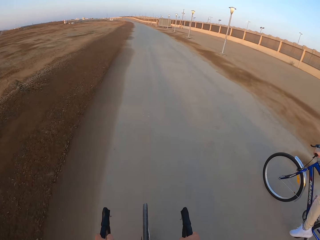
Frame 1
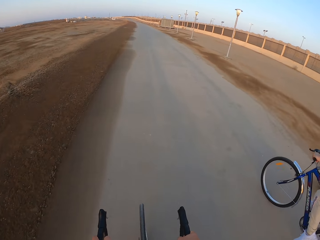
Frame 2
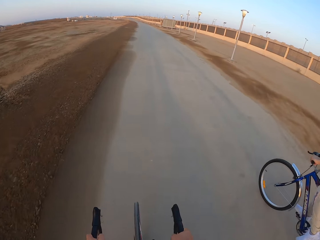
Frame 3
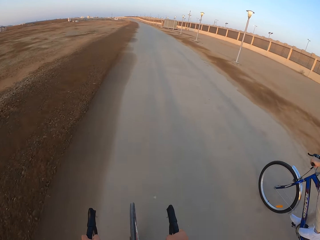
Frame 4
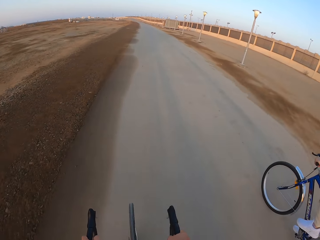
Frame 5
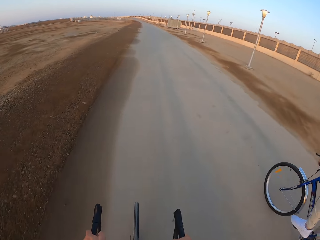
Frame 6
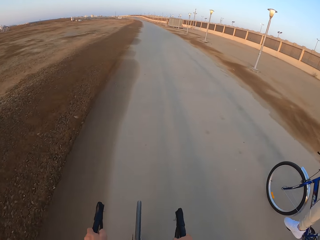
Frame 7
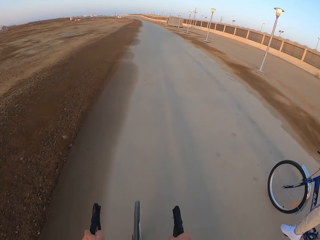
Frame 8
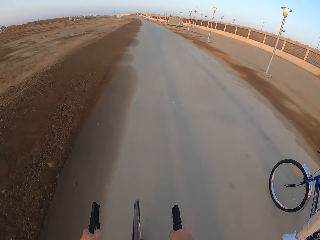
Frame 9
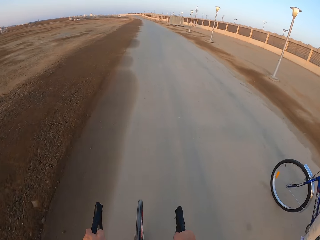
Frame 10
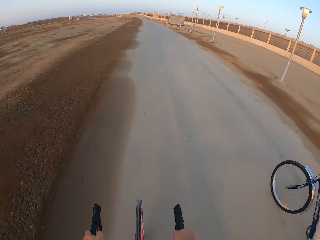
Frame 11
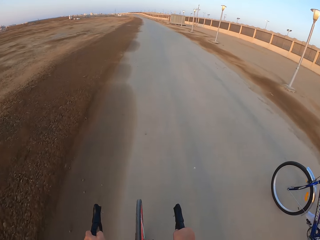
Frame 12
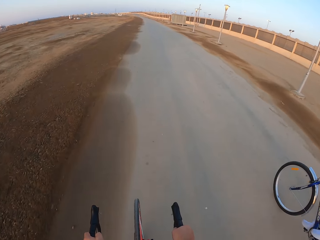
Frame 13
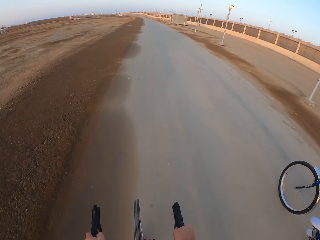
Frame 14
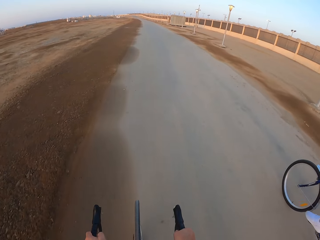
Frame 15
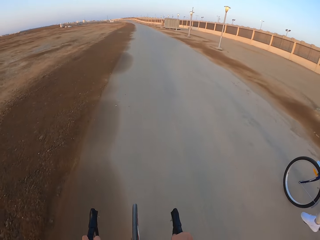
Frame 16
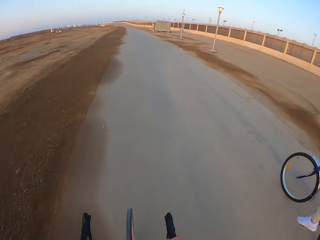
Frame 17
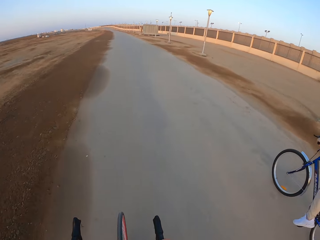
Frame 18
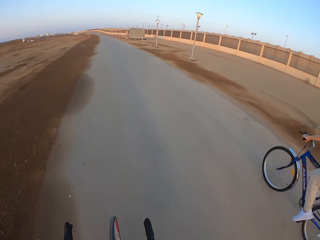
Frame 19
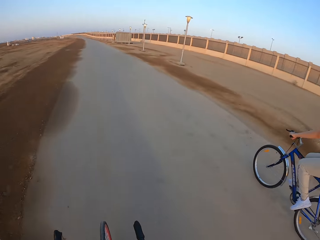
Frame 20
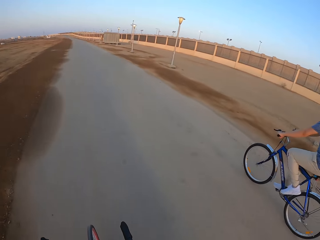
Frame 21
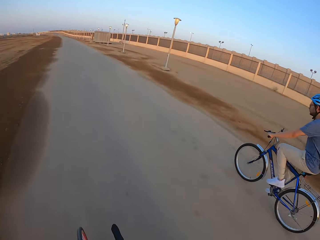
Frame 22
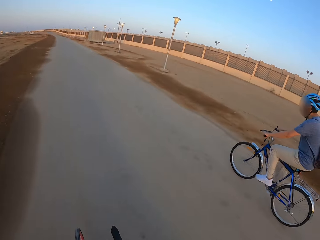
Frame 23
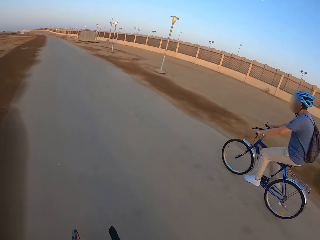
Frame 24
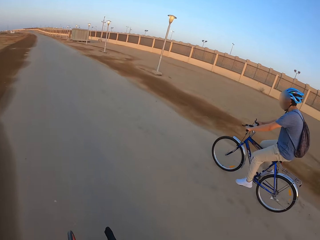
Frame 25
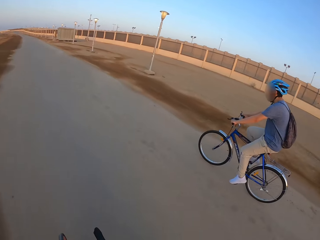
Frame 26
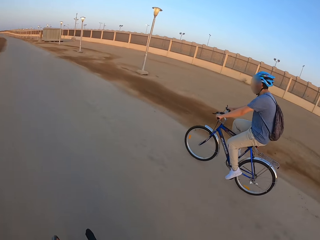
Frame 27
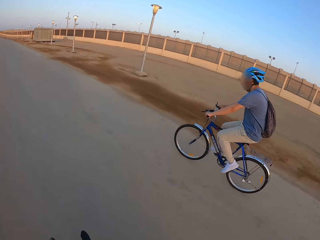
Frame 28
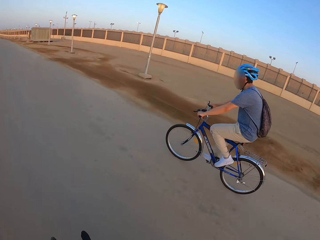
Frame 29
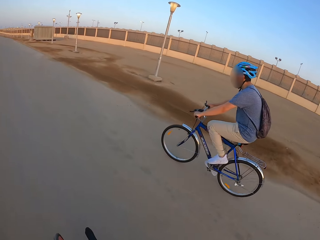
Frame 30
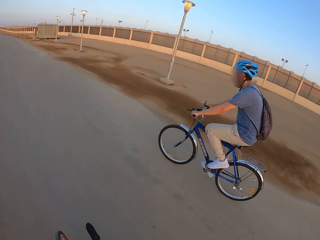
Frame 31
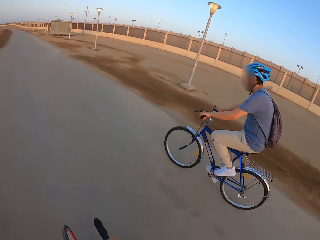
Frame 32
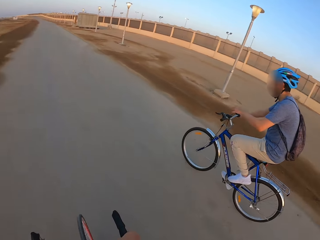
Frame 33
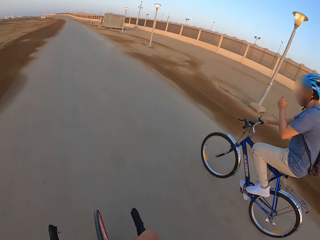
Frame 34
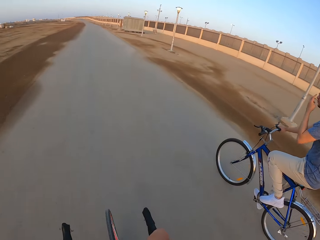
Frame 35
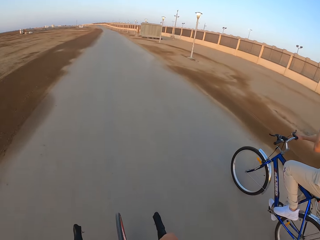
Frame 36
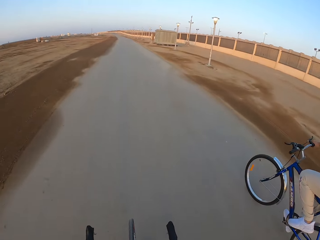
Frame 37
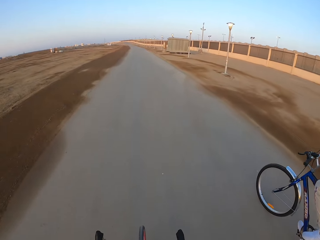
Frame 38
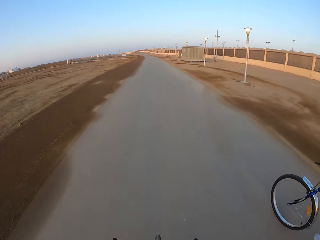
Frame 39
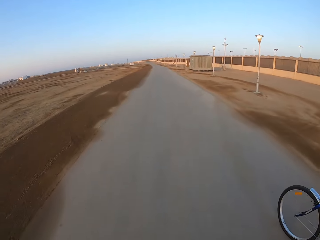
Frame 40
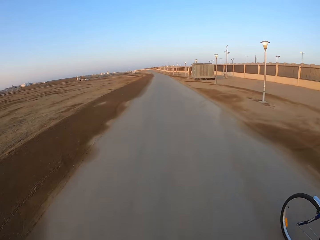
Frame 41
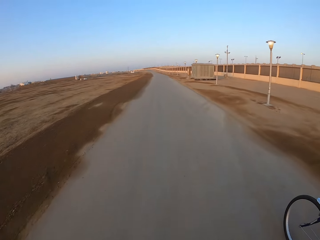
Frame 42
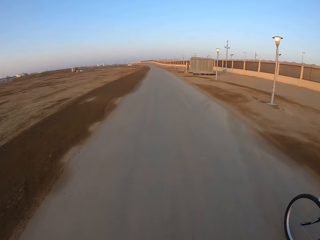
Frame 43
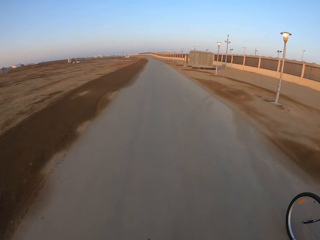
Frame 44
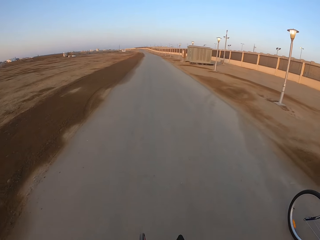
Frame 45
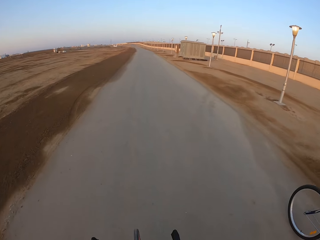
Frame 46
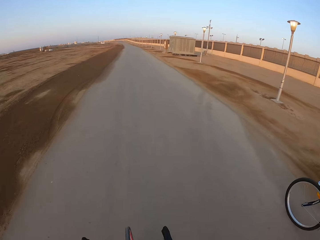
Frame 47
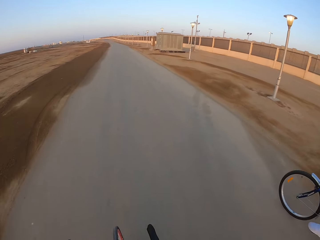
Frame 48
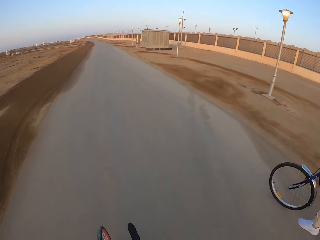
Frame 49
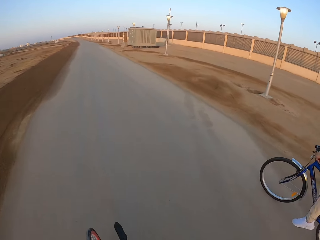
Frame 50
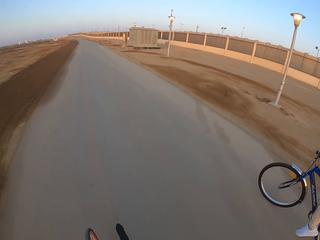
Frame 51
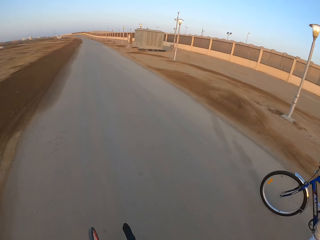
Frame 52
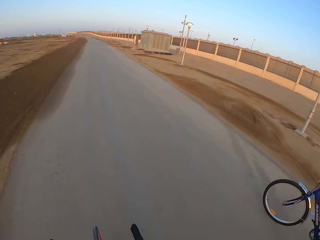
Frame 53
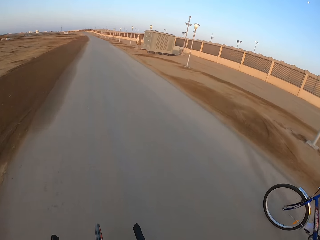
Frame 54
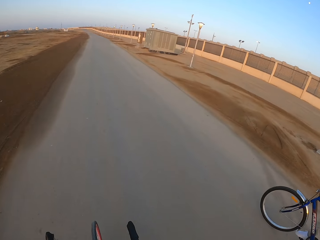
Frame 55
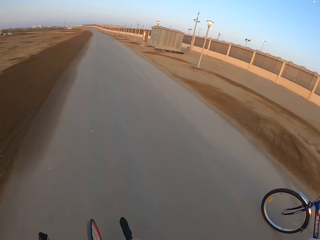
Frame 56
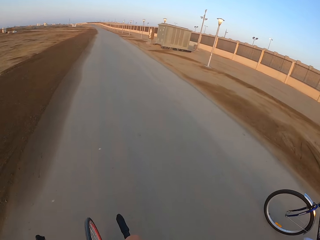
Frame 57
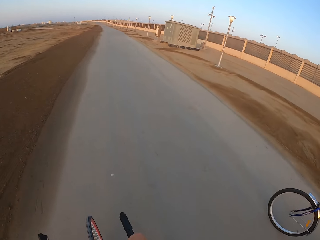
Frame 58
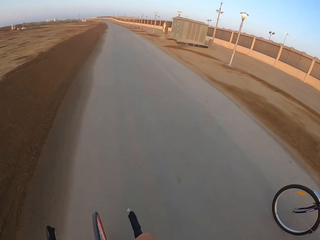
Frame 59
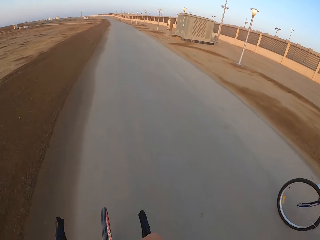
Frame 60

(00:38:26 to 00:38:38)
The camera wearer rides the bicycle. A man rides the bicycle, and touches the face. The camera wearer rides the bicycle.

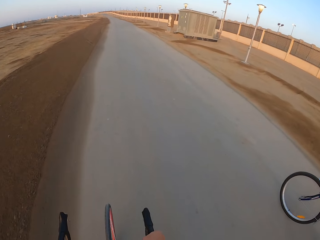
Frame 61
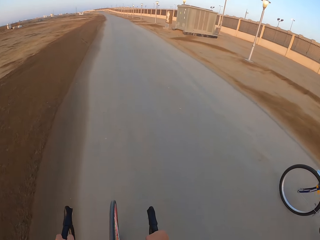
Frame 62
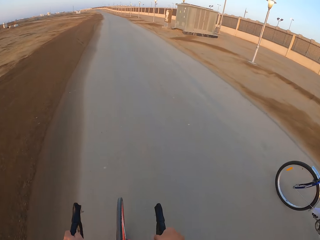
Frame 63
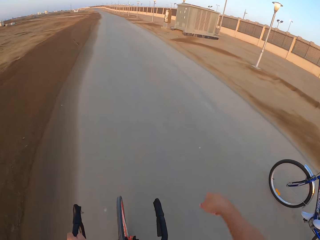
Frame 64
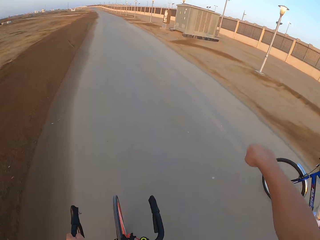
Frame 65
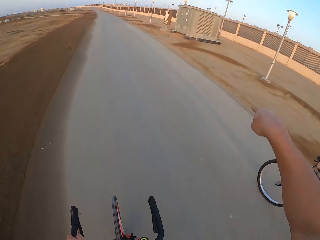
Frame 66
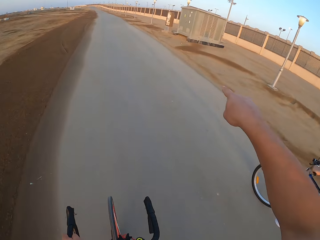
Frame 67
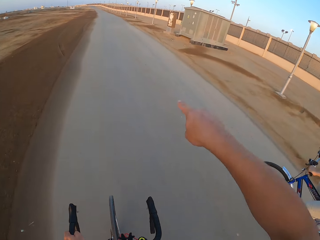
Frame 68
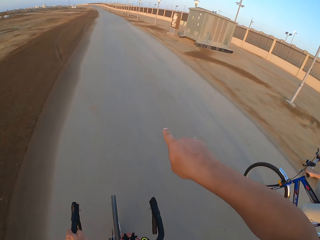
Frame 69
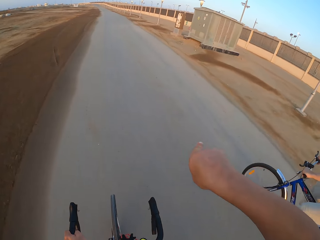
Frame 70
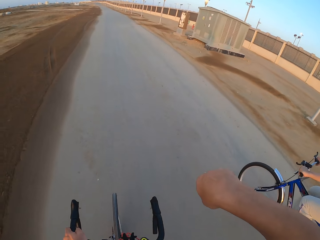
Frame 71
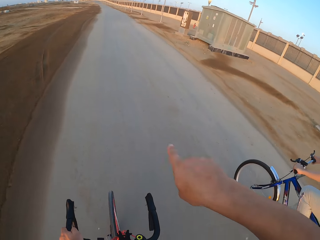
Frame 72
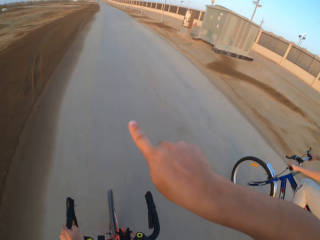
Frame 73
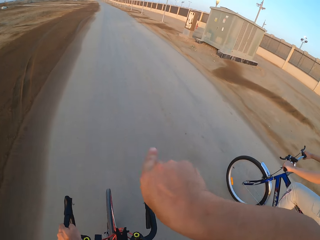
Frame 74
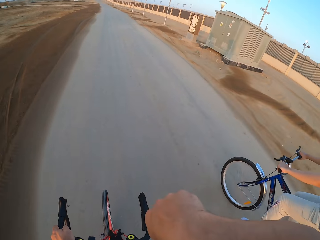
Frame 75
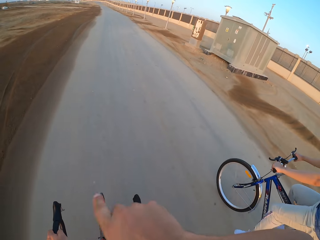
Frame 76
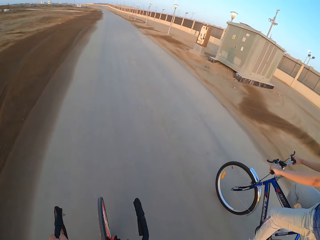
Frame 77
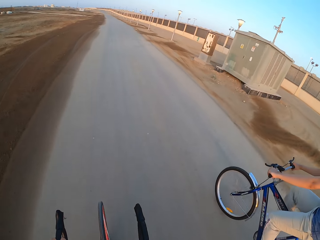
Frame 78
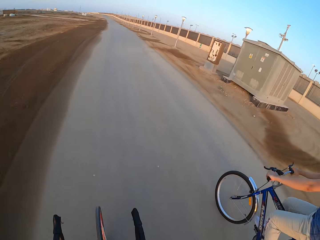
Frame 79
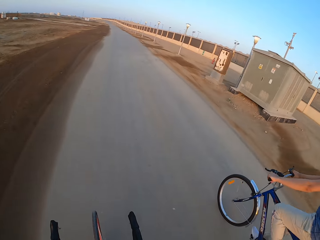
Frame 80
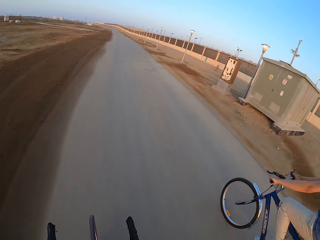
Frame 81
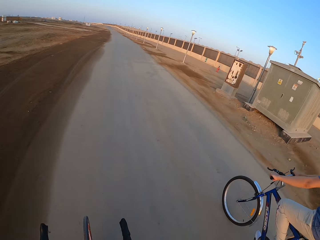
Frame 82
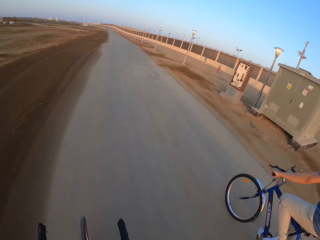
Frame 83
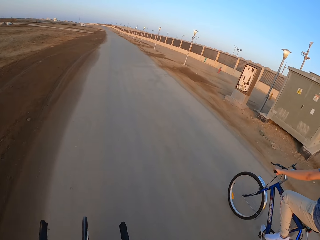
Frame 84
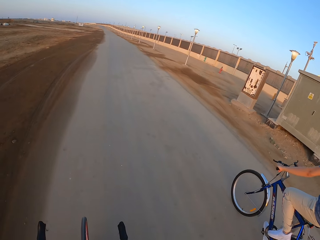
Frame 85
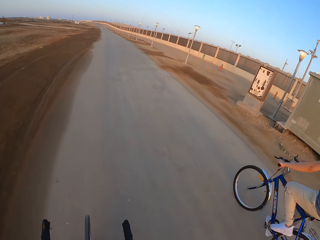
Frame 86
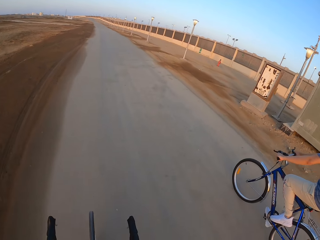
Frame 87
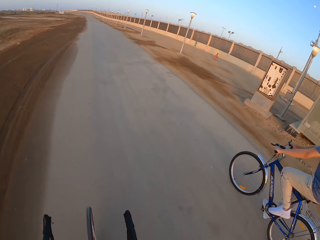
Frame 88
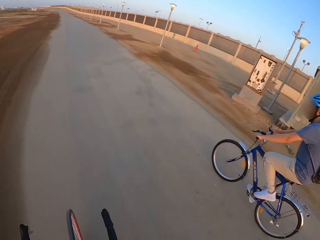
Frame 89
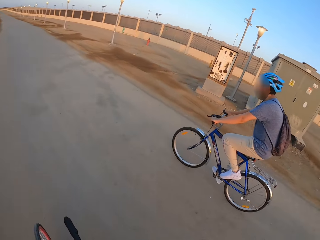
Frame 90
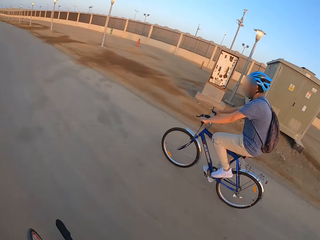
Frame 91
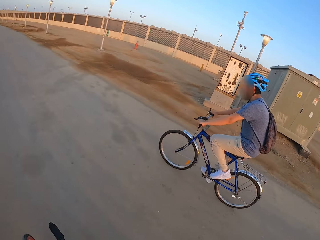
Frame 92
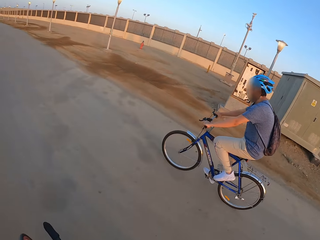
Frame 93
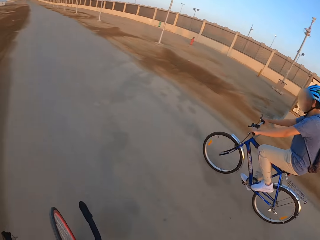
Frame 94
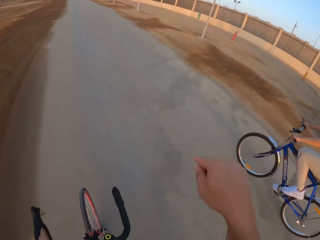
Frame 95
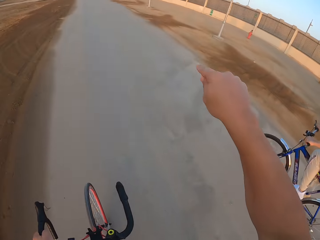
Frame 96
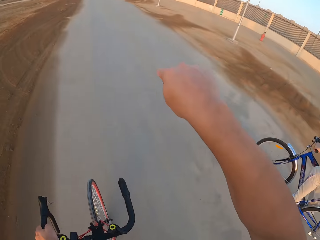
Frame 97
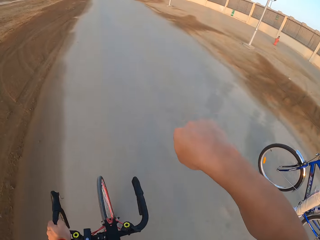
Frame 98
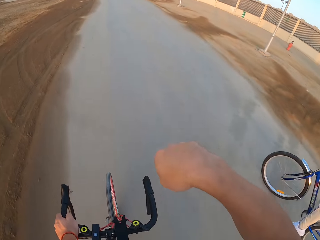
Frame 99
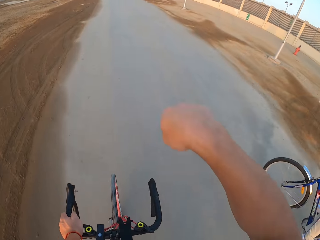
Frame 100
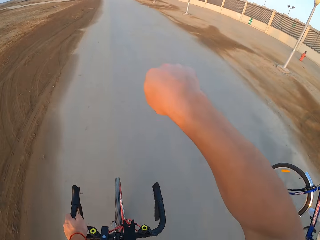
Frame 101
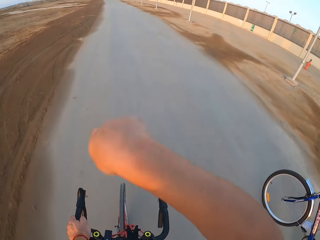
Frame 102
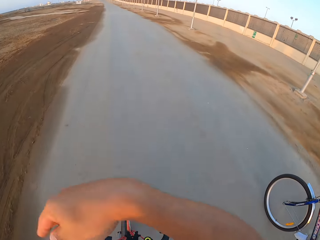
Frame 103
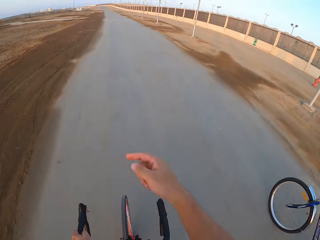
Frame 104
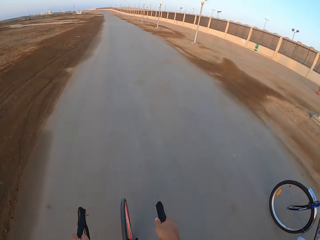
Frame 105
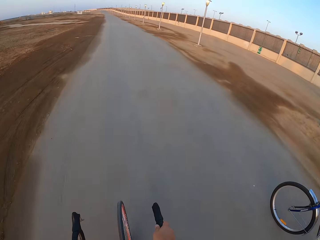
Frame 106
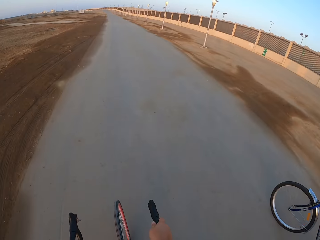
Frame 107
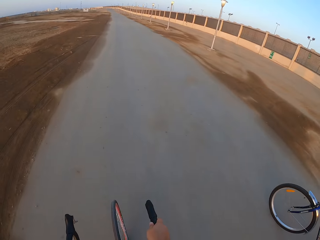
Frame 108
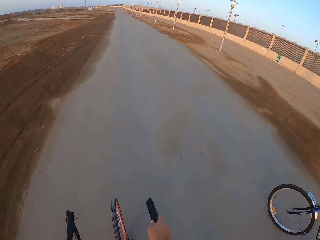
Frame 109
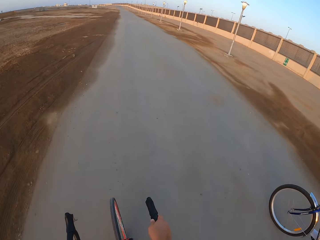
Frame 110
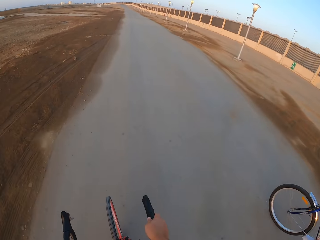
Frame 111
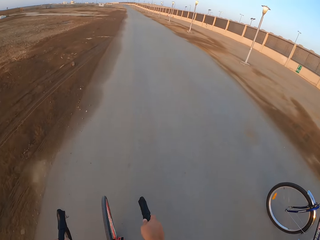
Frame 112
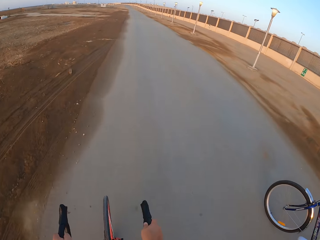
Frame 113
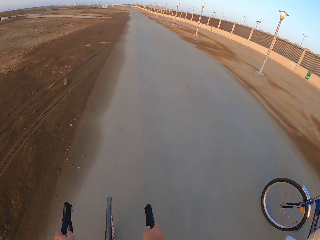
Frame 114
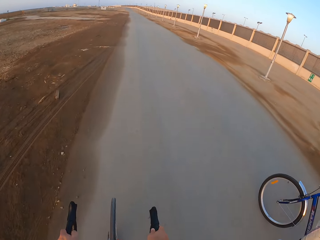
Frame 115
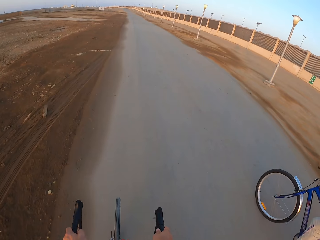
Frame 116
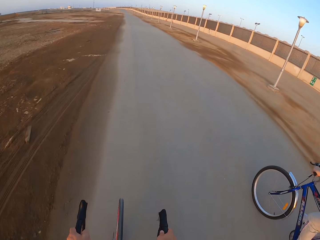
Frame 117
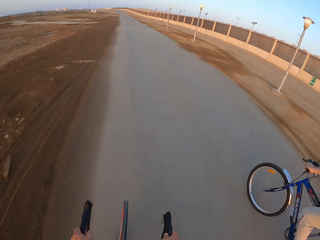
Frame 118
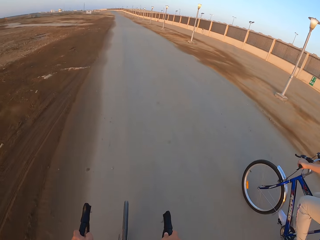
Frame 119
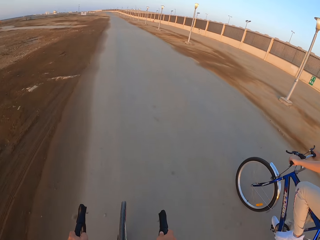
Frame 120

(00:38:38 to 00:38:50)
The camera wearer stretches the hand. A man rides the bicycle. The camera wearer stretches. They ride the bicycle.
